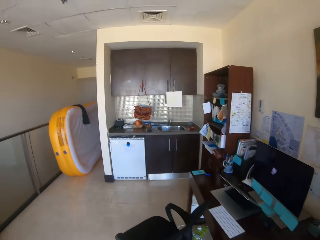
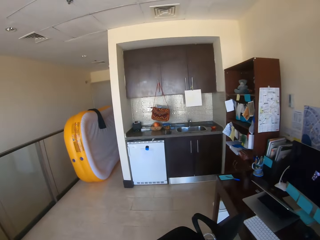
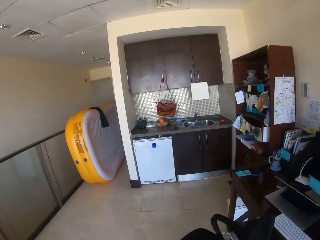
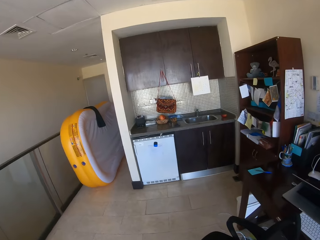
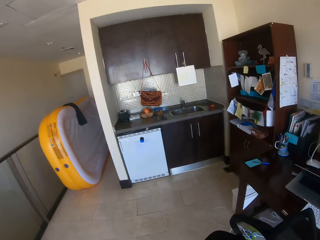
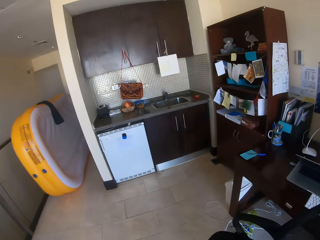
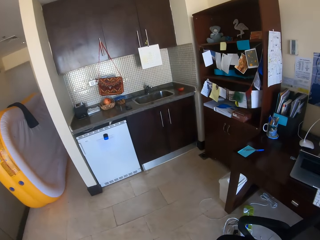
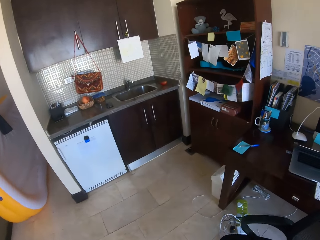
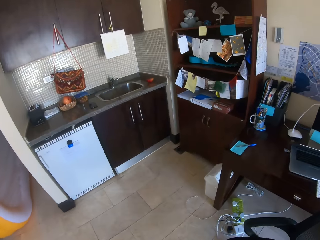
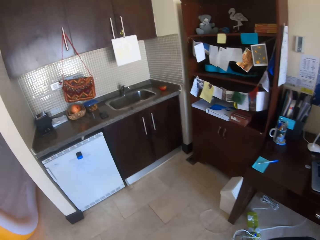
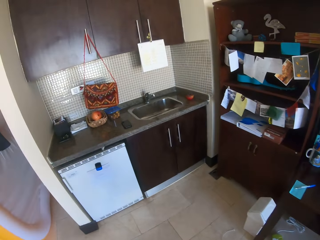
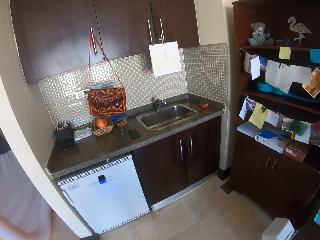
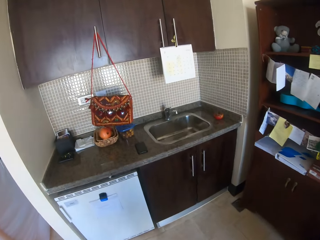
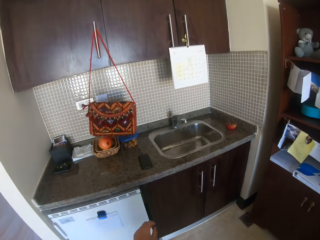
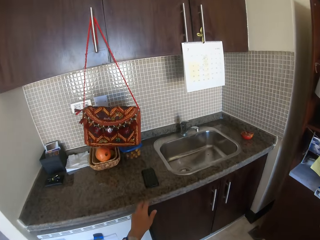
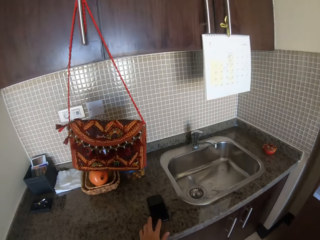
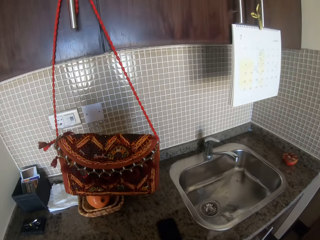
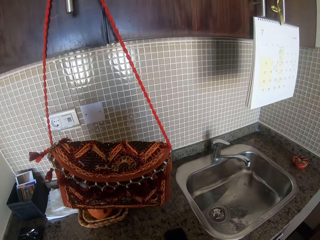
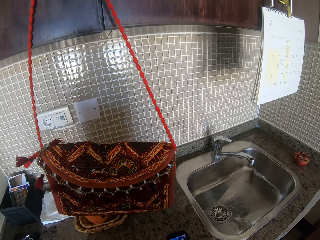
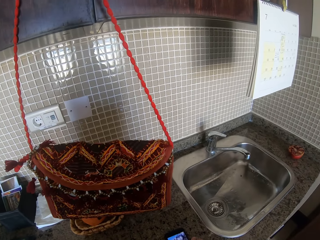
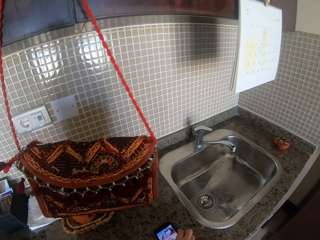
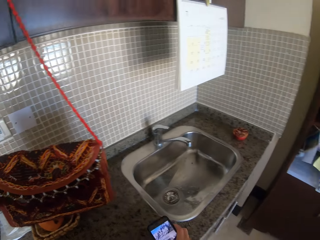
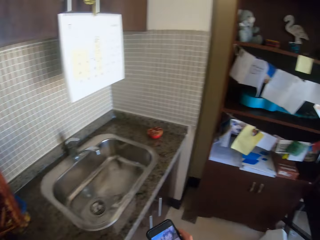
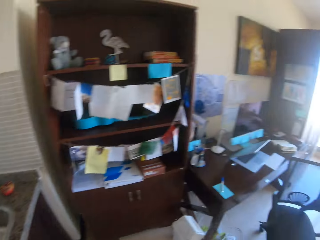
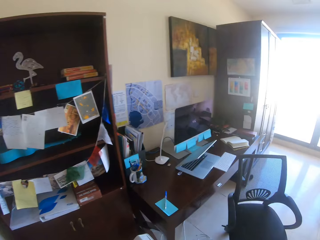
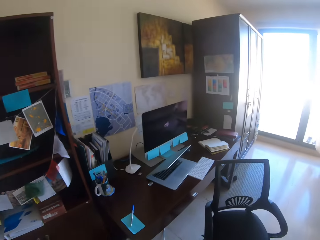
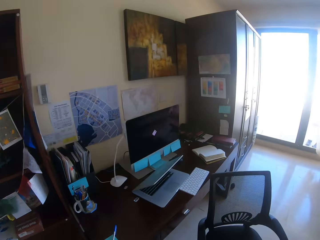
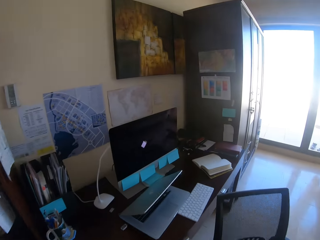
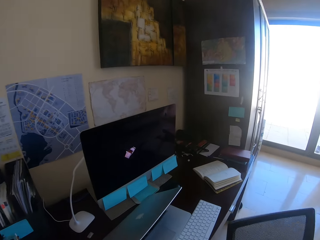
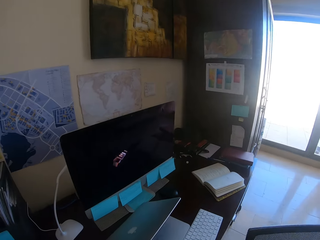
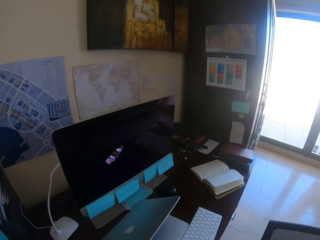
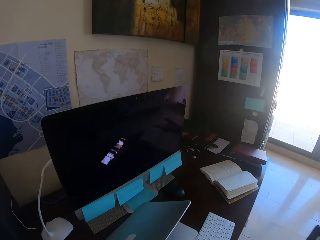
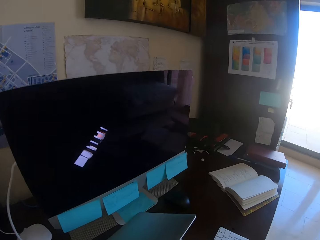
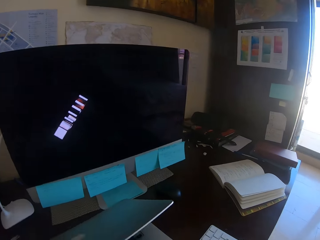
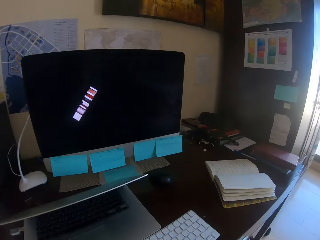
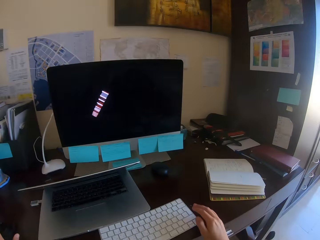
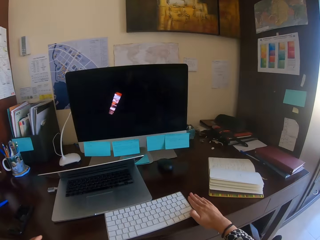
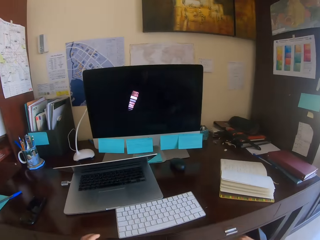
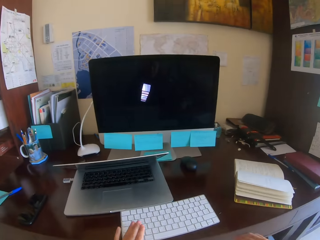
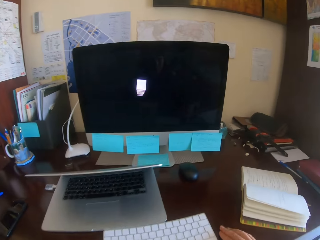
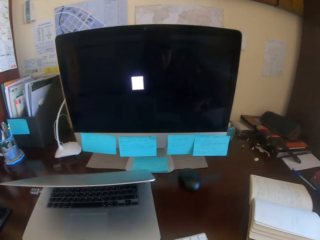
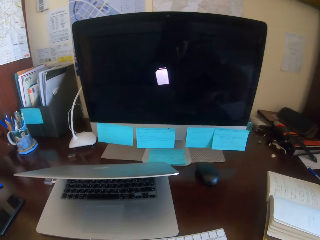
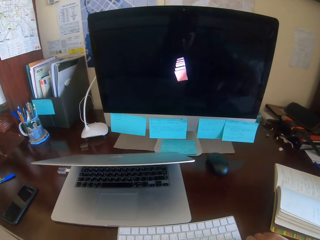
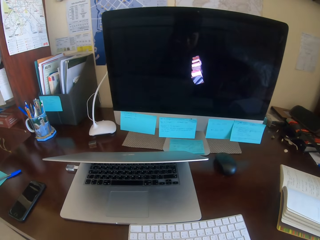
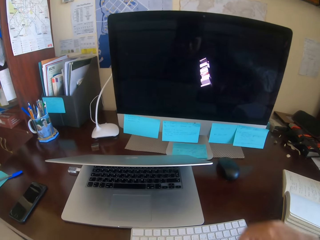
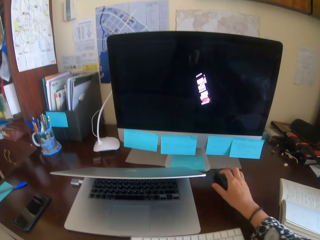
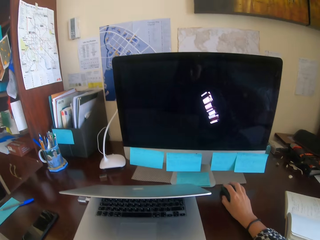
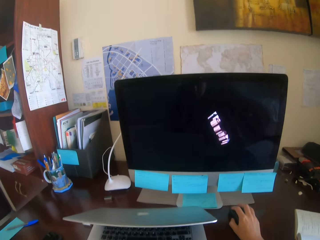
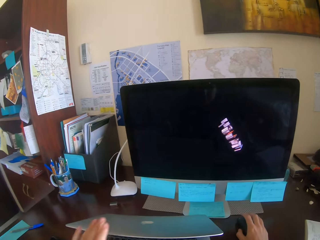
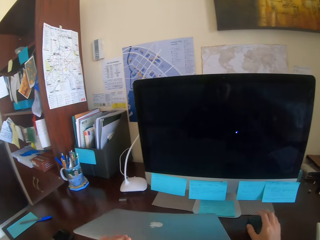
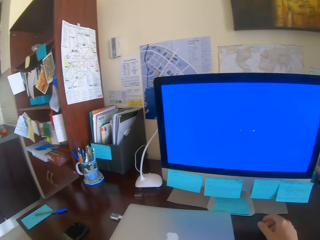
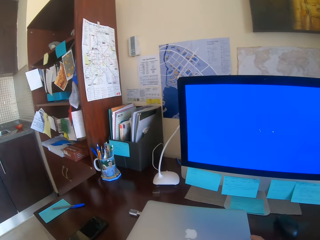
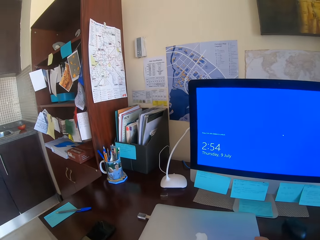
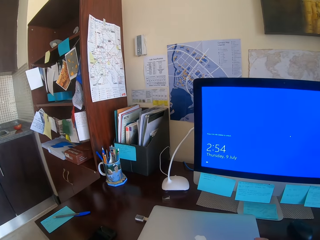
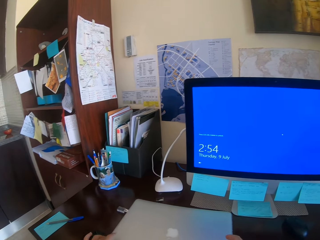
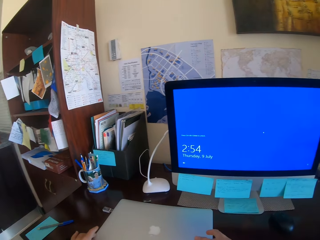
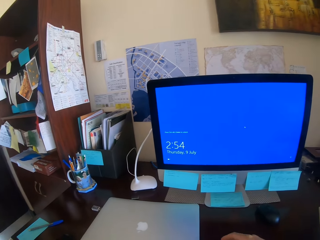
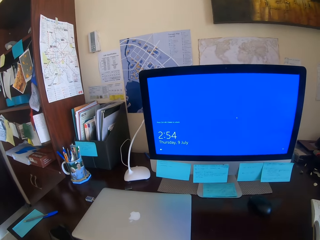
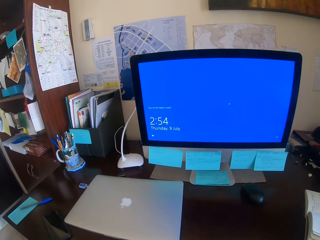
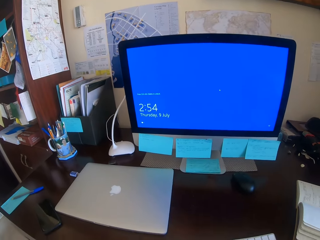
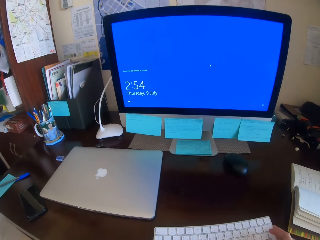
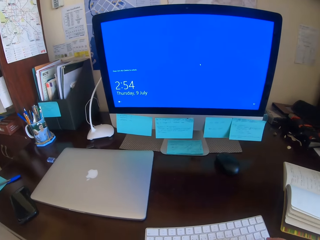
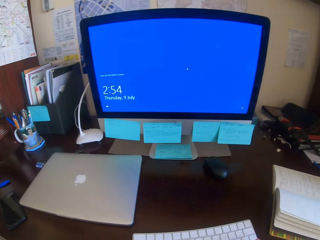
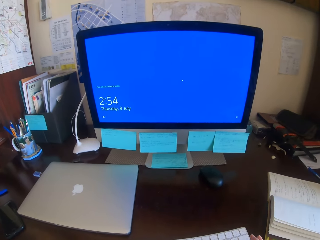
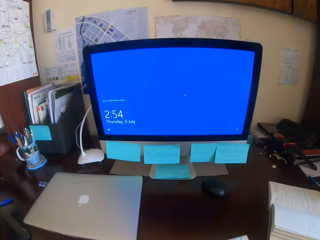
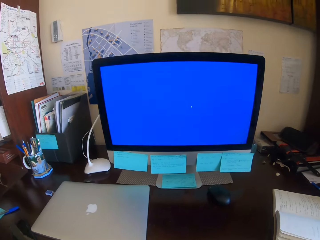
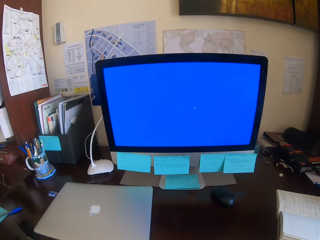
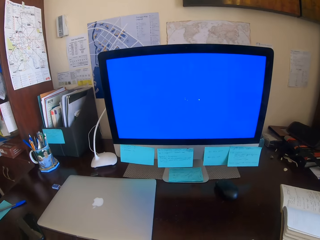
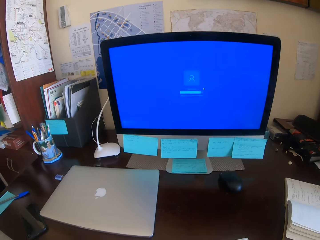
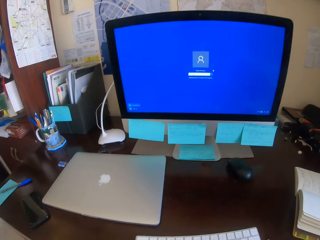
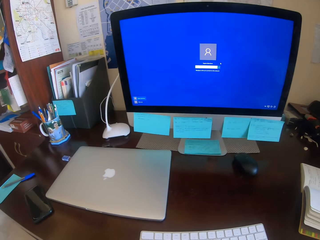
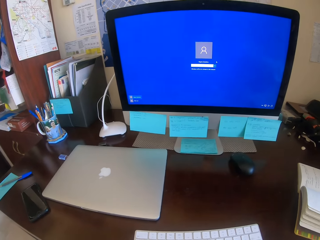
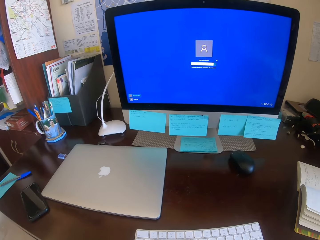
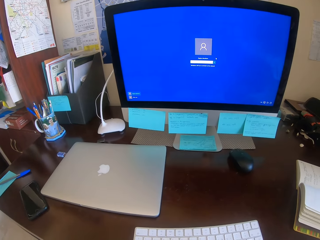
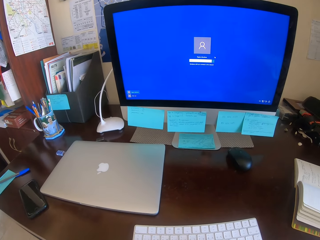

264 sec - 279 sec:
The camera wearer picks up the phone. They sit on the chair. They wipe off the table. They touch the mouse. They close the laptop. They move the laptop. They type on the keyboard.

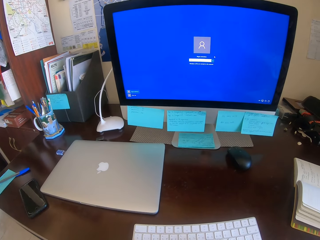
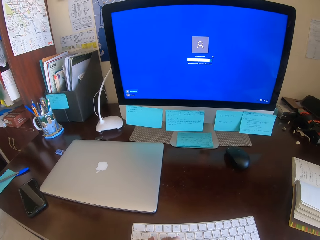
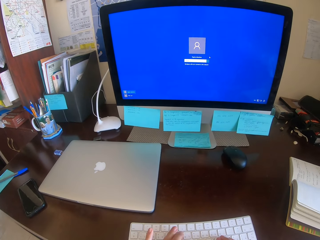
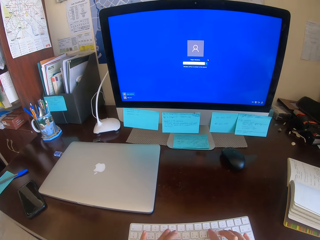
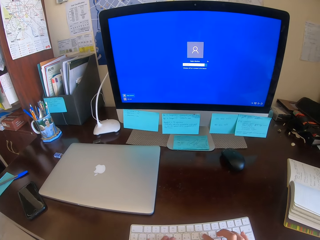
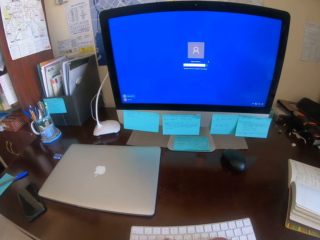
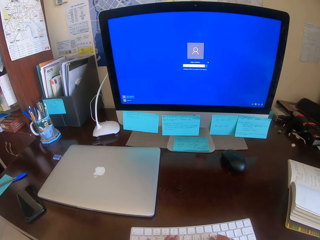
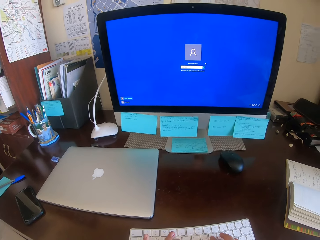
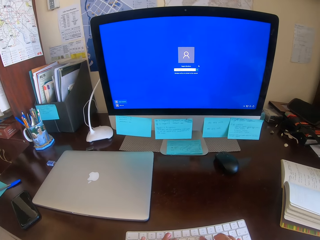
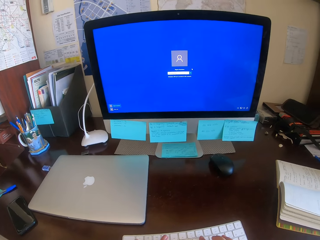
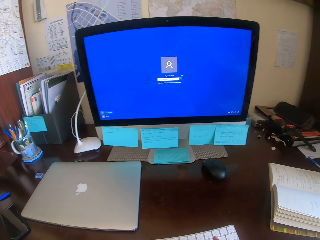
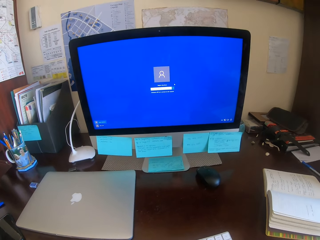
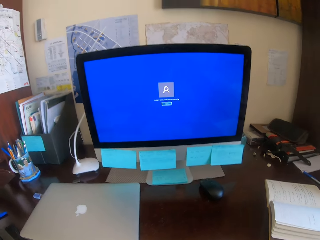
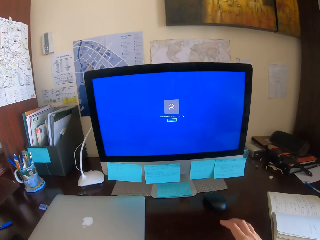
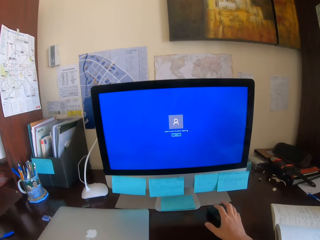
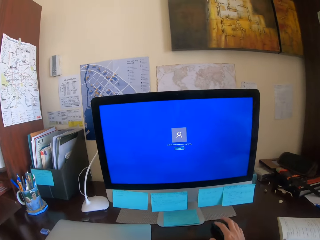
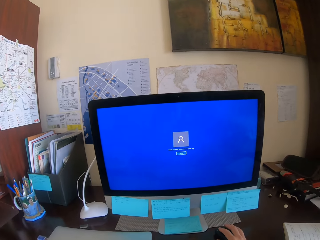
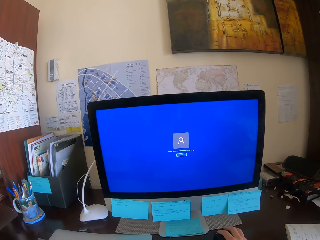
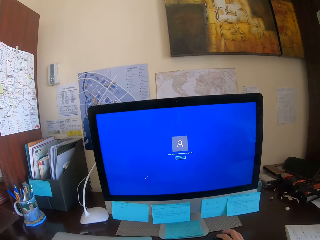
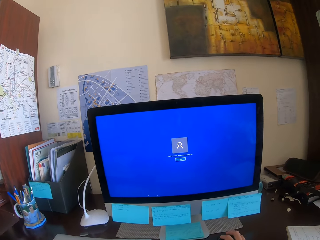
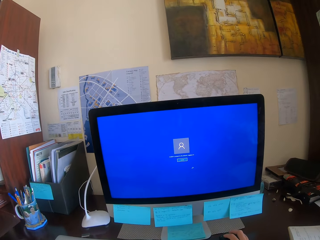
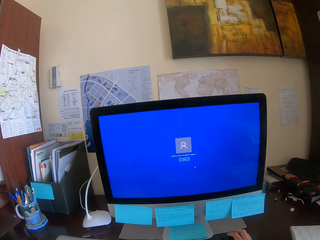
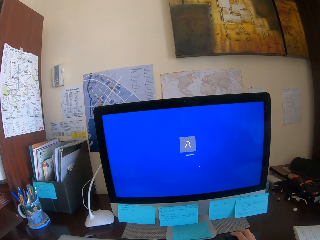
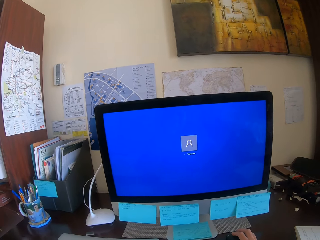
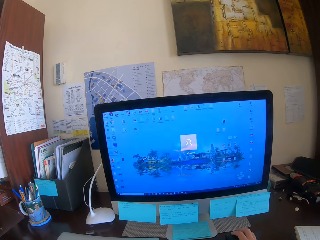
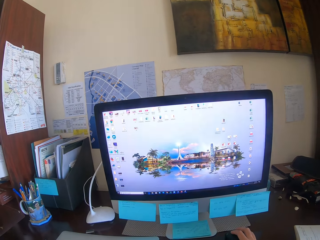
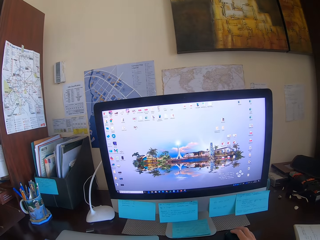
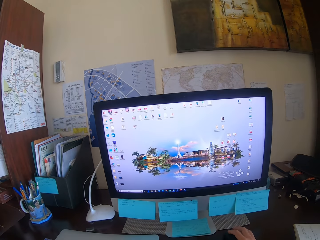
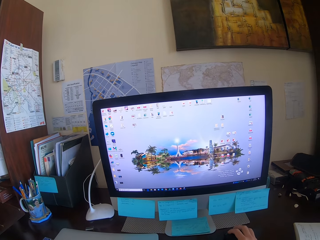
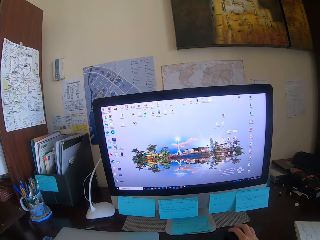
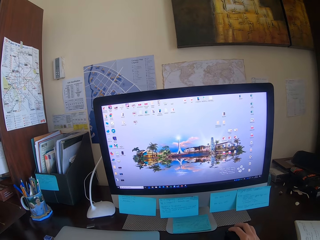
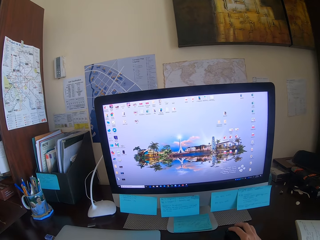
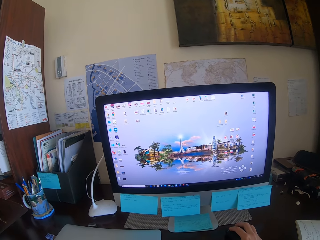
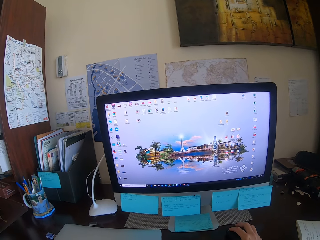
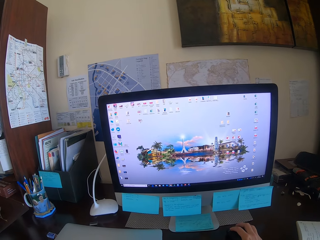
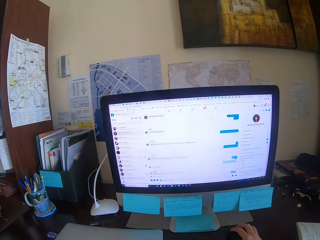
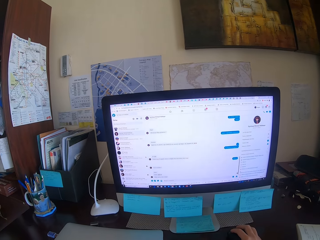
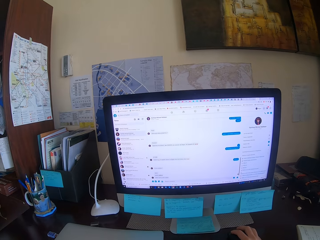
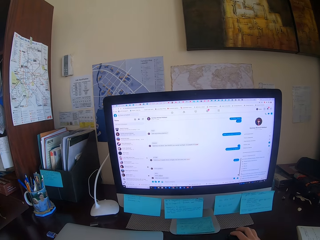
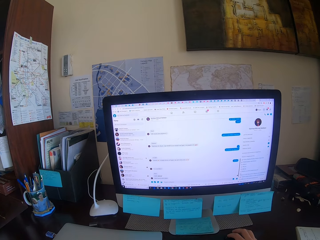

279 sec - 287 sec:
The camera wearer operates the computer.
